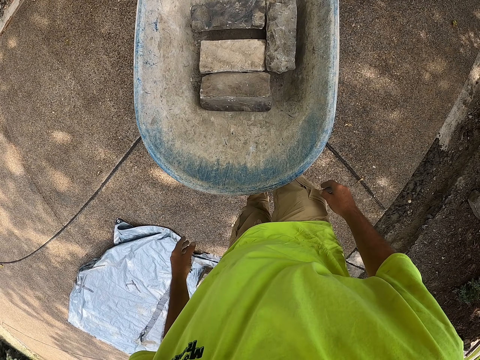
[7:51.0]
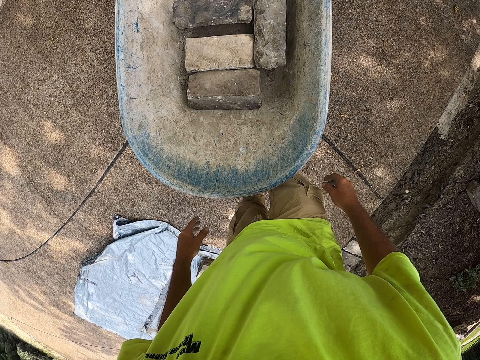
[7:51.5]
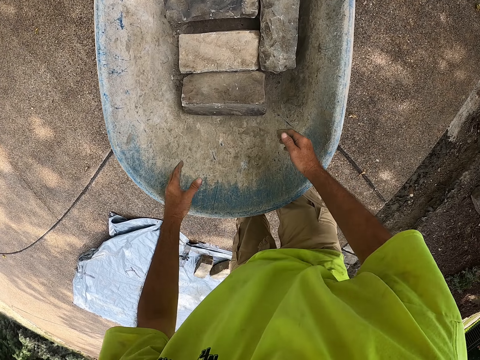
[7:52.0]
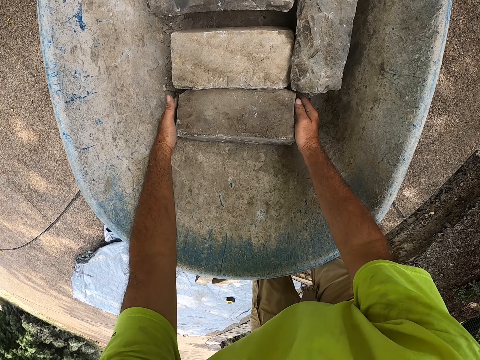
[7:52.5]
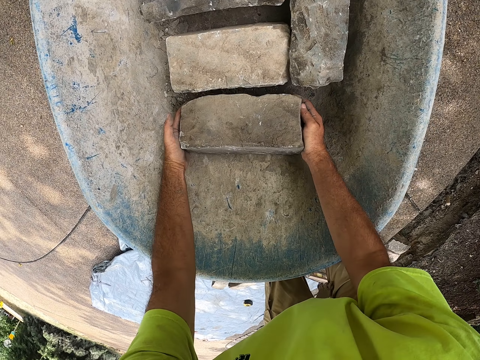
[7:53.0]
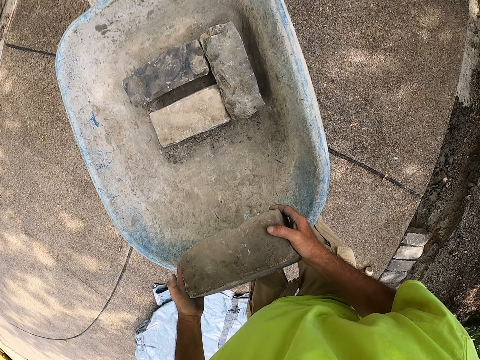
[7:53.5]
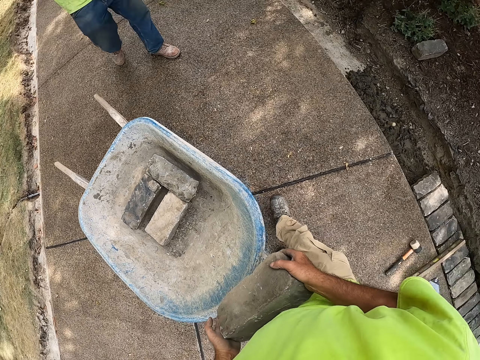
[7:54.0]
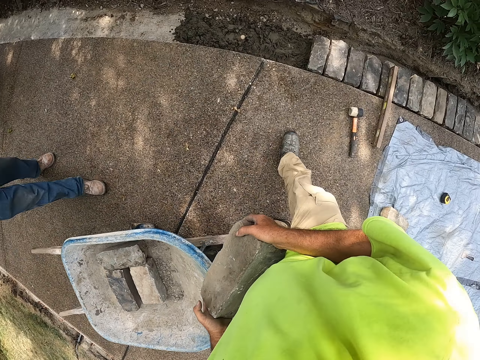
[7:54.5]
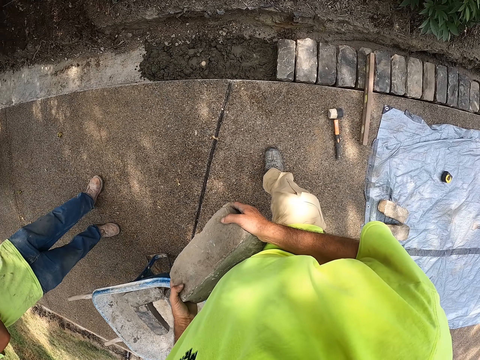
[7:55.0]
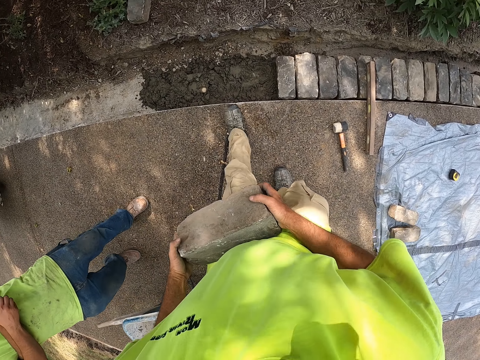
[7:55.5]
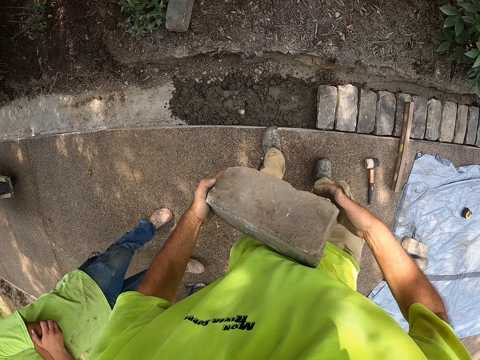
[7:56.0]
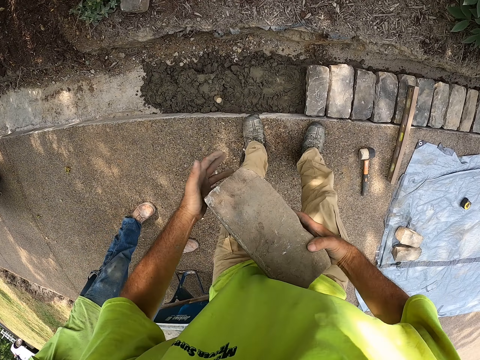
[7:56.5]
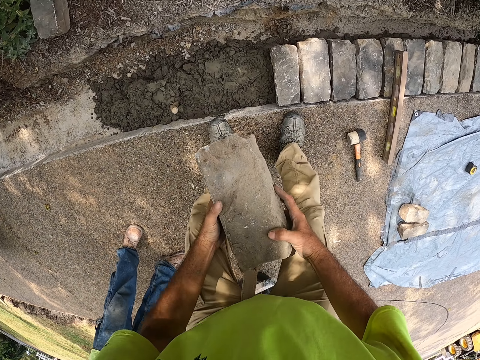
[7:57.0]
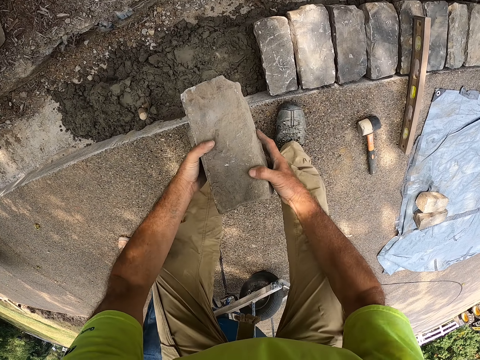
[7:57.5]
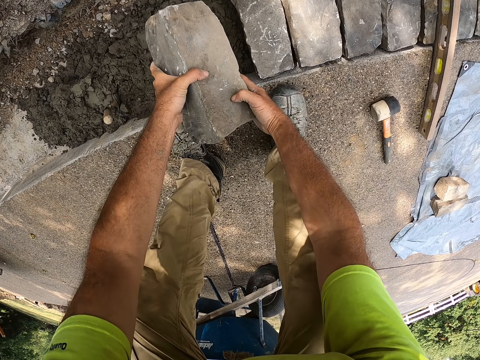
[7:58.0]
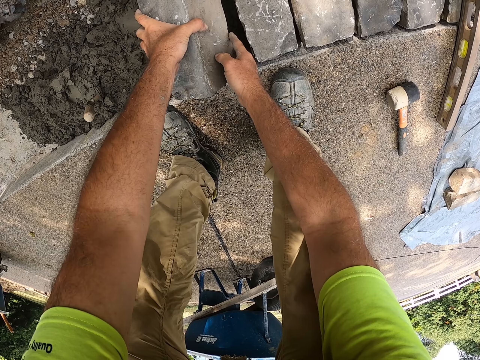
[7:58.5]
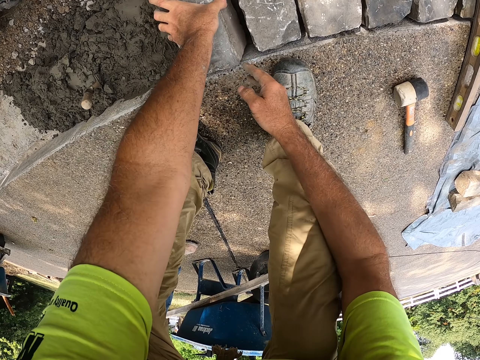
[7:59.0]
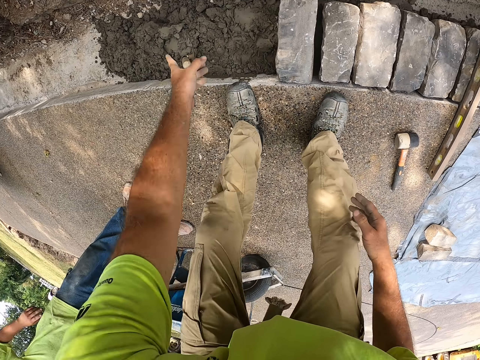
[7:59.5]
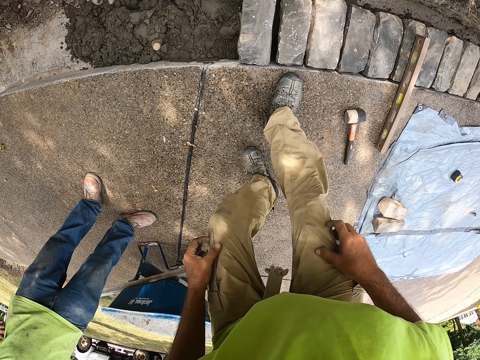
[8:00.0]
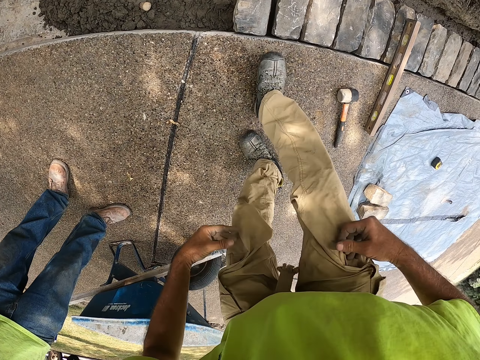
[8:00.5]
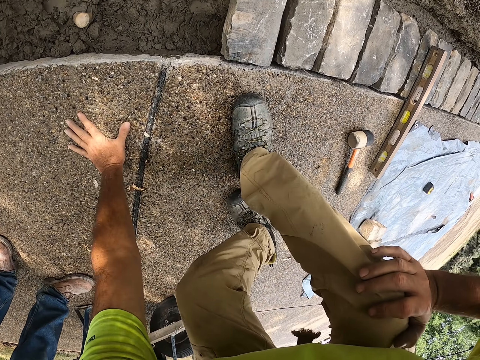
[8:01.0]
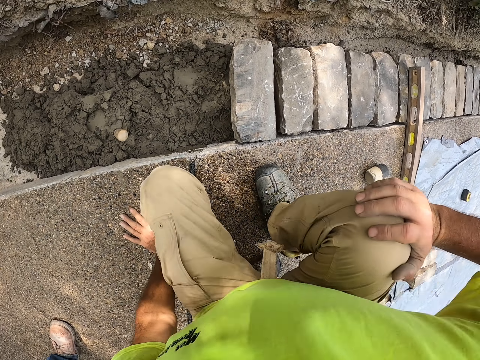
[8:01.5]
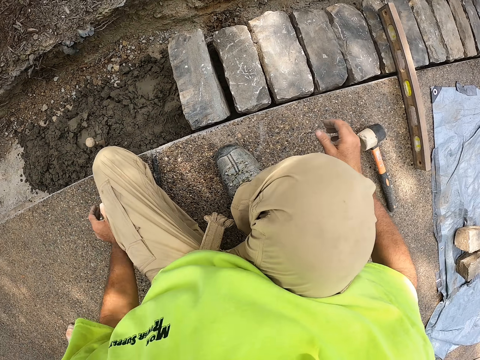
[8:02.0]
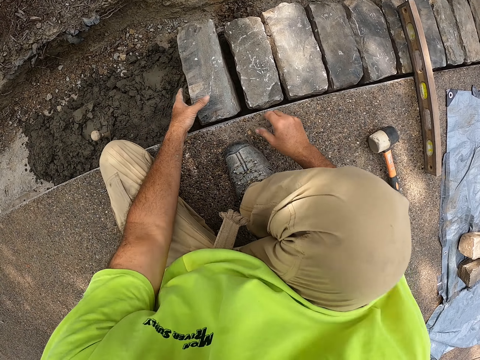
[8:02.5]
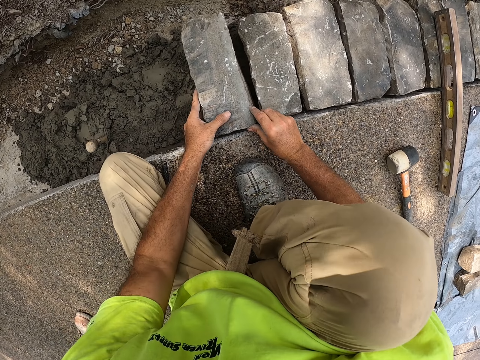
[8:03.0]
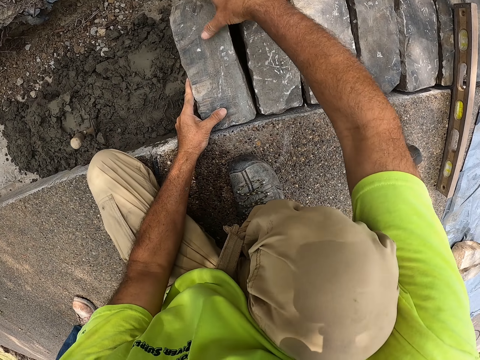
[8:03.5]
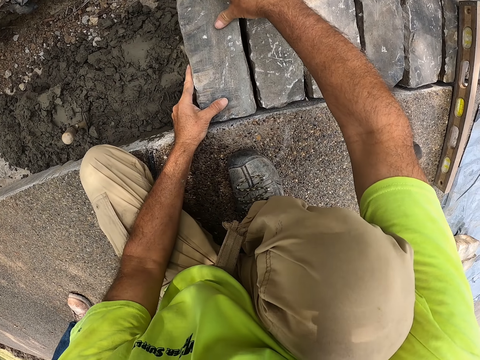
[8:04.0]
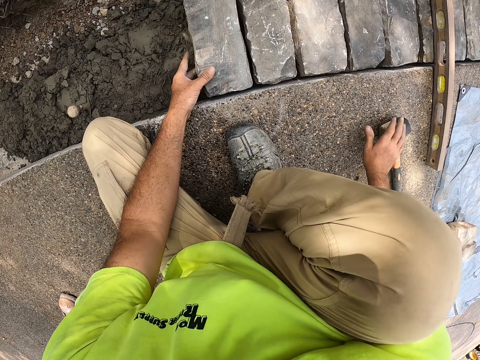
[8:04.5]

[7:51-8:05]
The camera wearer picks up the brick or stone. They walk. They adjust the stone. They hold the brick with both hands. A man holds the waist. The camera wearer puts the brick on the concrete. They pull the cloth. They hold a knee and put a hand down. They adjust the stone.

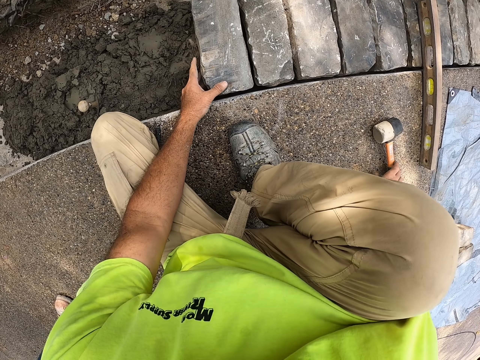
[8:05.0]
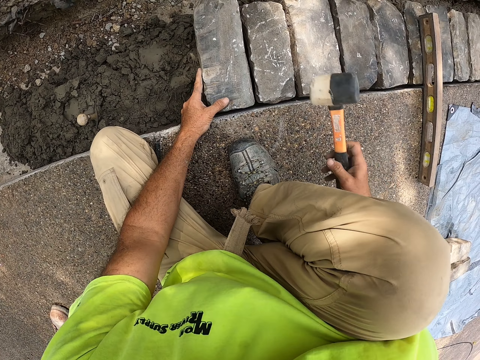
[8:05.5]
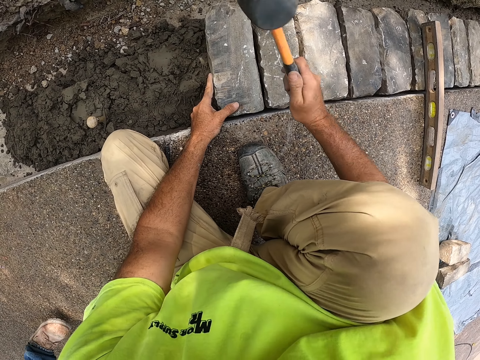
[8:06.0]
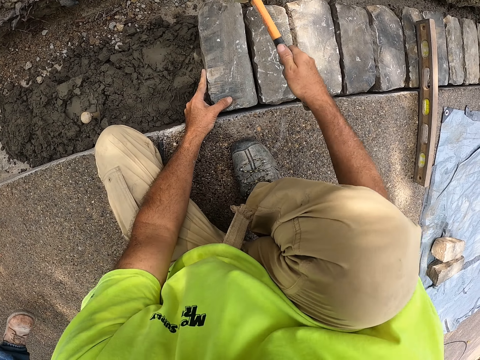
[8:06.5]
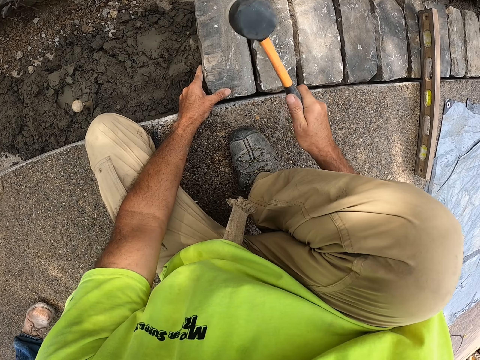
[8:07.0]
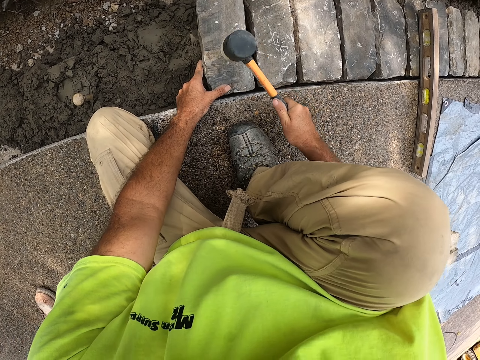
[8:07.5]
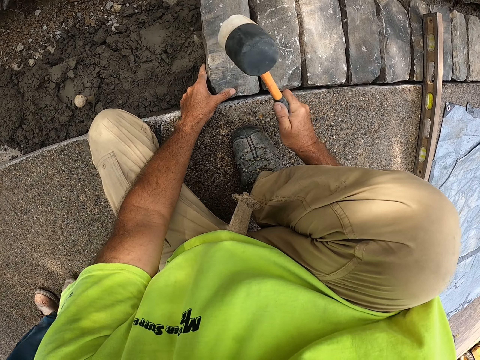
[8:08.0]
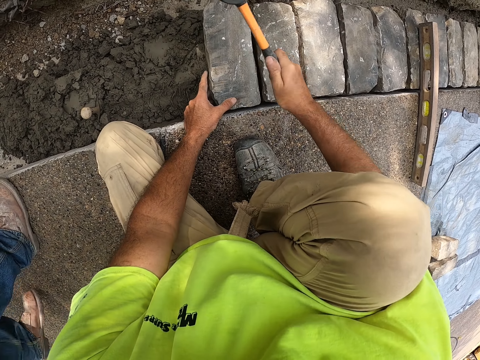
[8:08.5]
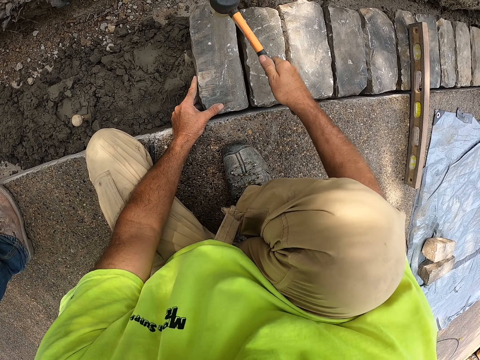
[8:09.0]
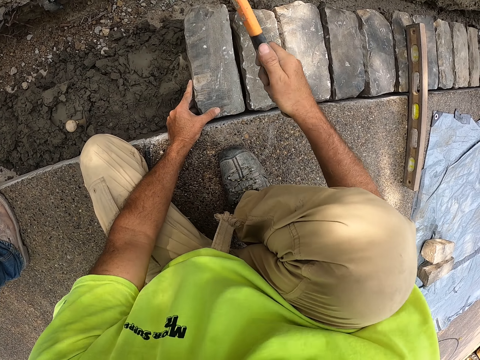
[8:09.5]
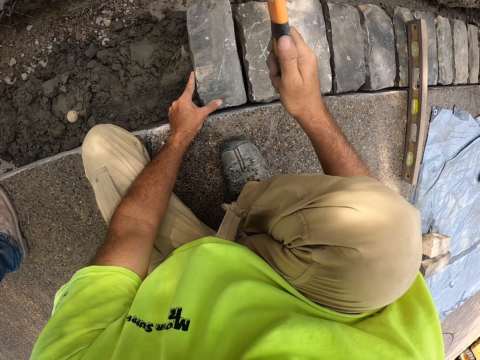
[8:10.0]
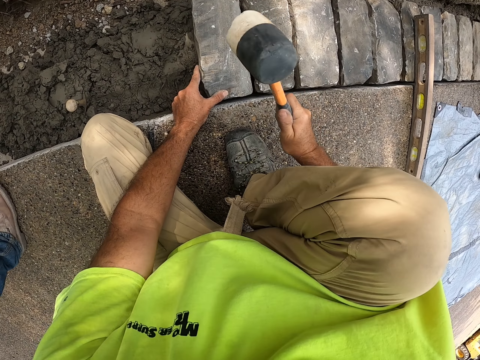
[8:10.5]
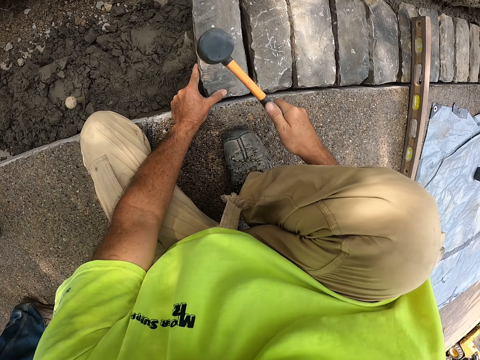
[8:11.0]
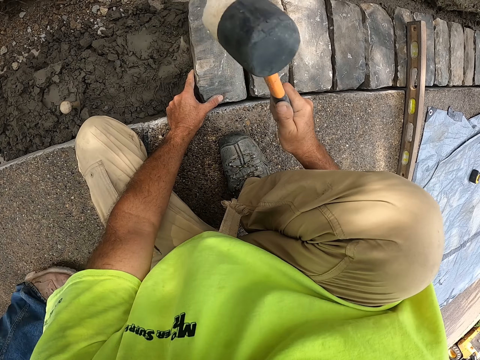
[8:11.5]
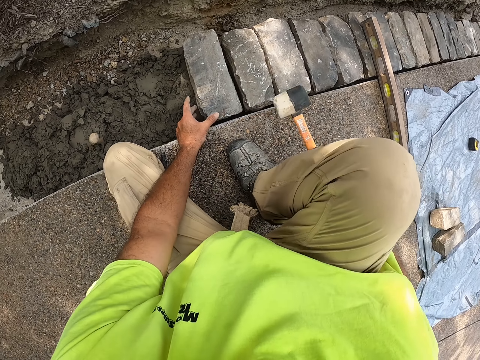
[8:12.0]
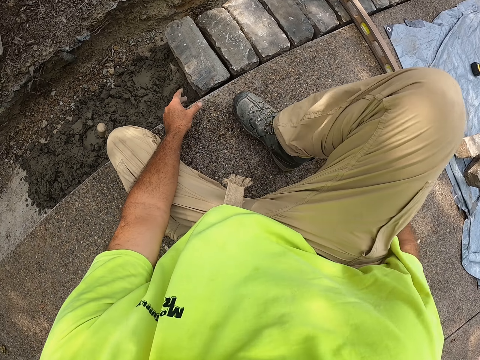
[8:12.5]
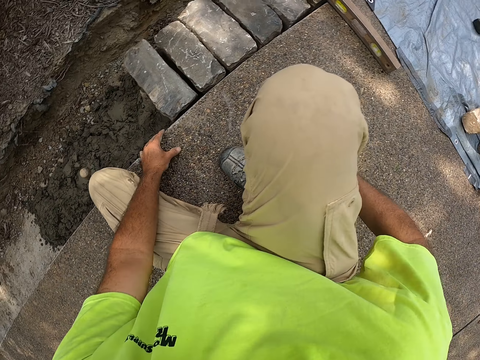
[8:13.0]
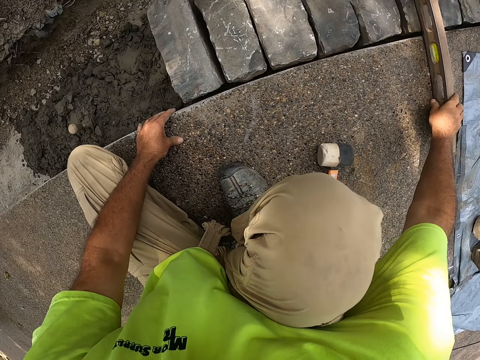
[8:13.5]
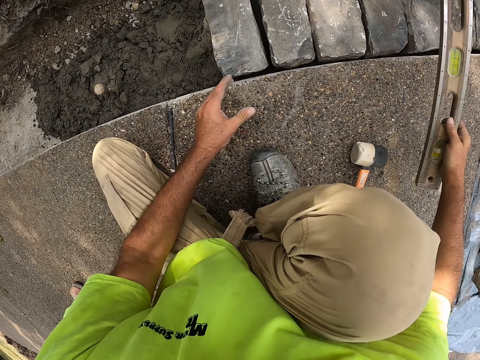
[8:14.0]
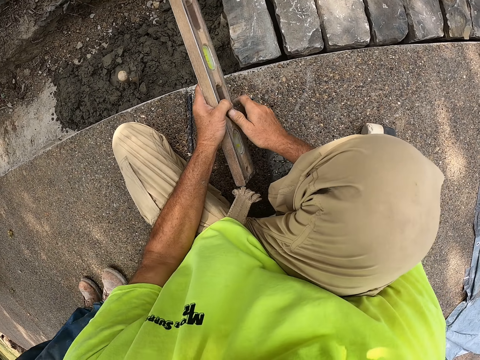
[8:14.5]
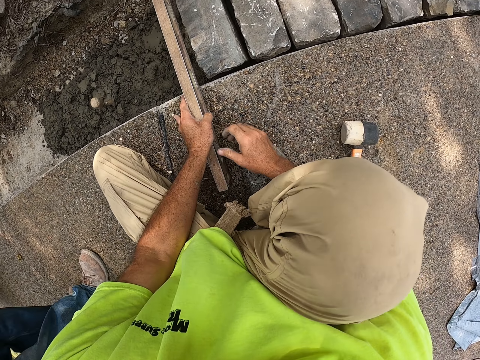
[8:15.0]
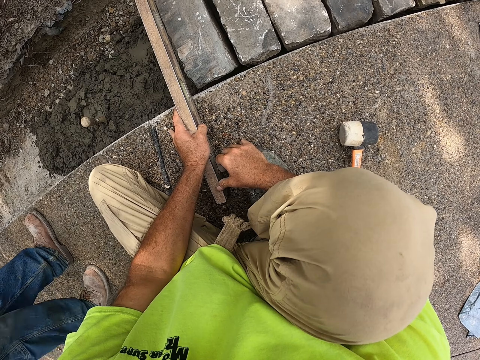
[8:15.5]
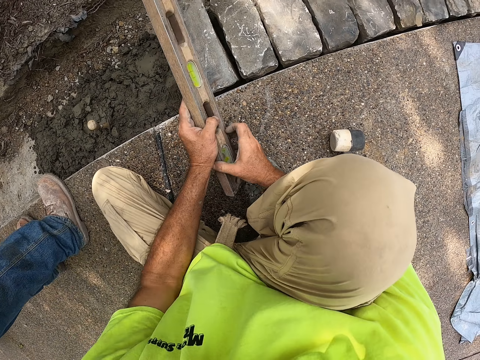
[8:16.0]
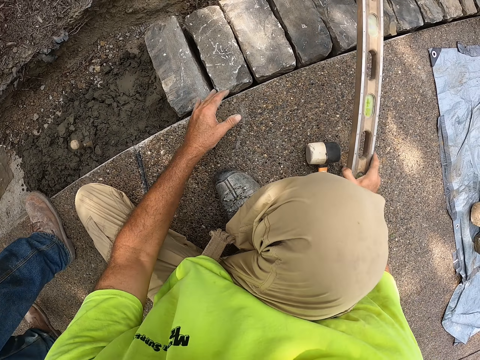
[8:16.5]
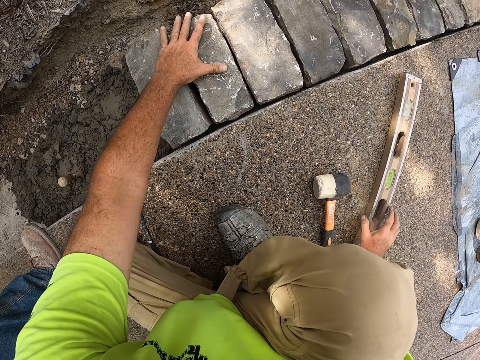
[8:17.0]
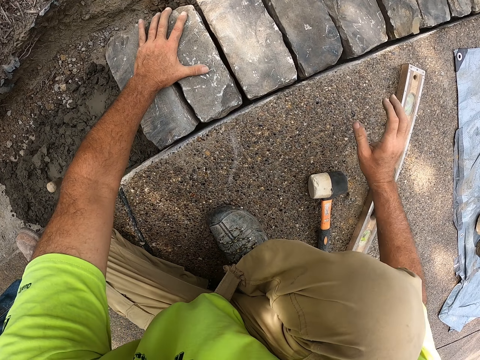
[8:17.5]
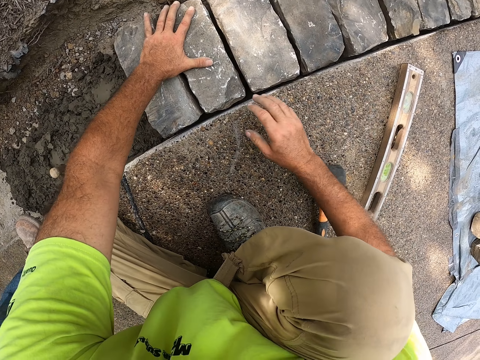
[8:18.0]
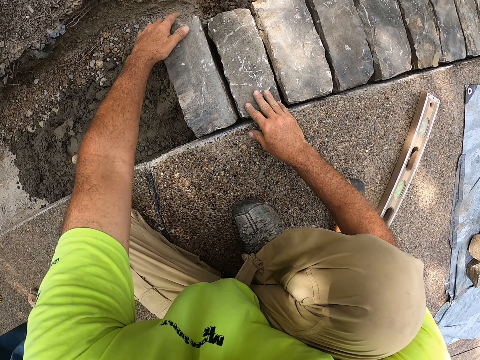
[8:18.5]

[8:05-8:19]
The camera wearer picks up the hammer. They hold the hammer. They hit a stone. A man walks. The camera wearer puts the hammer down. They pick up the wood or spirit level. They hold the spirit level. They change the spirit level from the right hand to the left hand. They put the wood down. They change the spirit level from the left hand to the right hand. They shake the stone, put the wood down, and hold the wood with the right hand.
